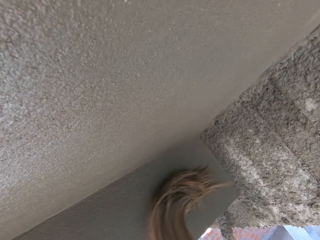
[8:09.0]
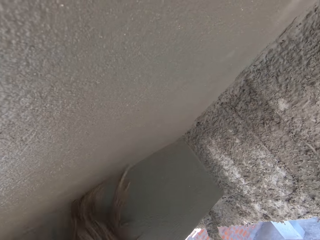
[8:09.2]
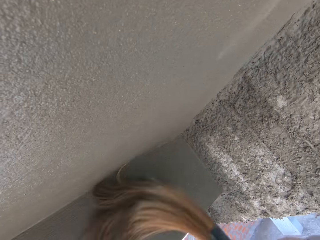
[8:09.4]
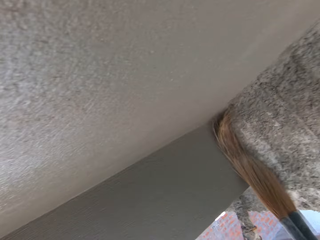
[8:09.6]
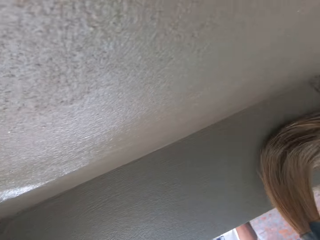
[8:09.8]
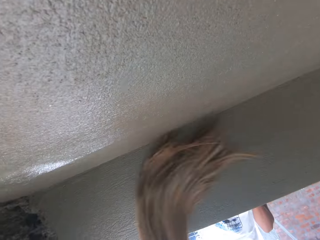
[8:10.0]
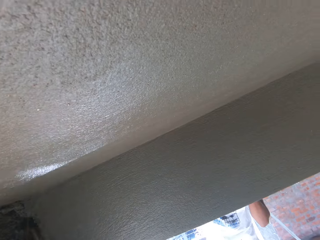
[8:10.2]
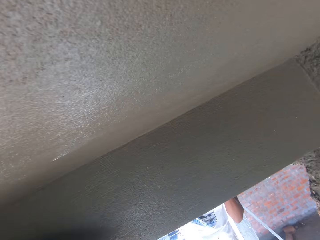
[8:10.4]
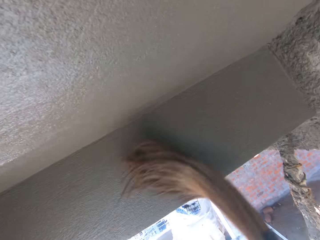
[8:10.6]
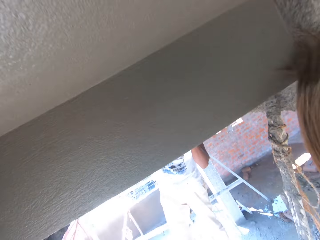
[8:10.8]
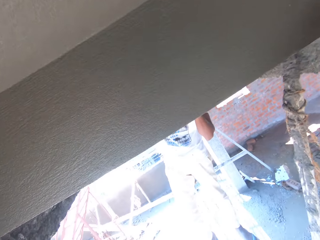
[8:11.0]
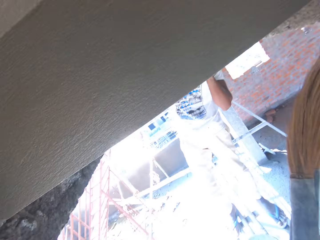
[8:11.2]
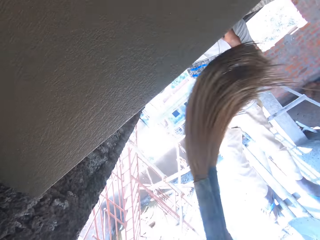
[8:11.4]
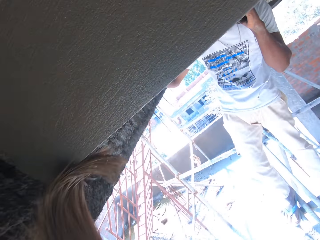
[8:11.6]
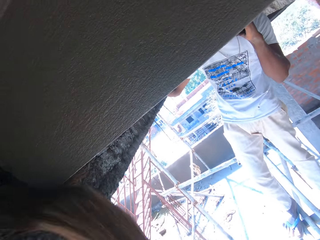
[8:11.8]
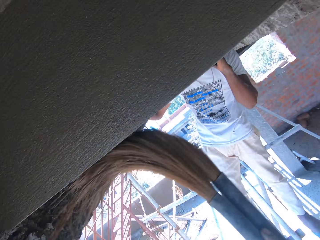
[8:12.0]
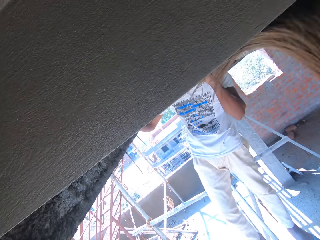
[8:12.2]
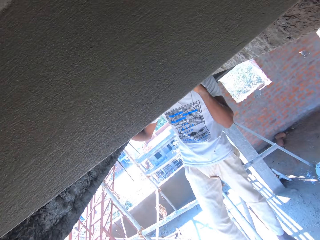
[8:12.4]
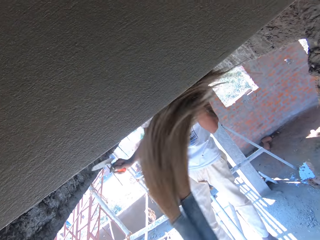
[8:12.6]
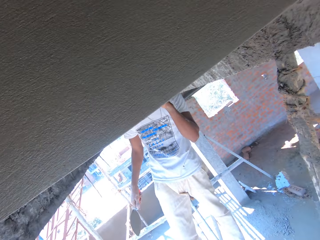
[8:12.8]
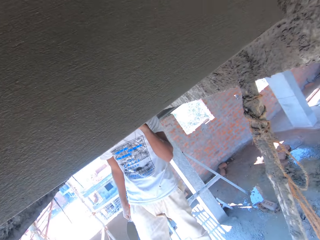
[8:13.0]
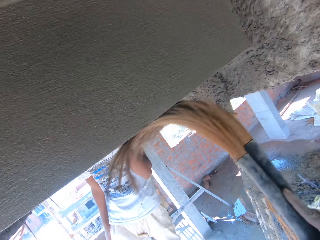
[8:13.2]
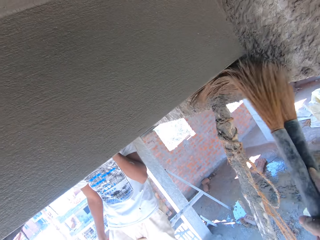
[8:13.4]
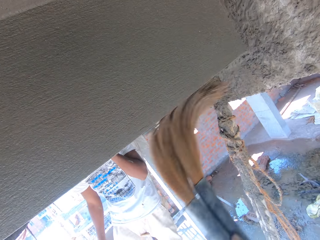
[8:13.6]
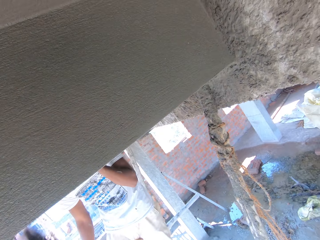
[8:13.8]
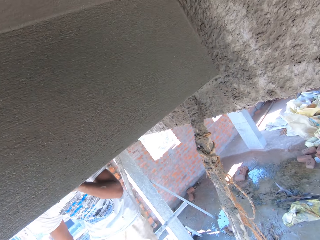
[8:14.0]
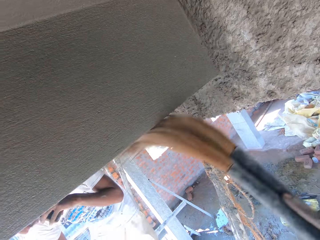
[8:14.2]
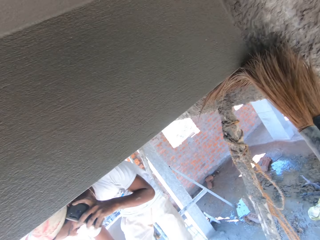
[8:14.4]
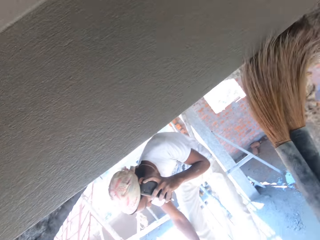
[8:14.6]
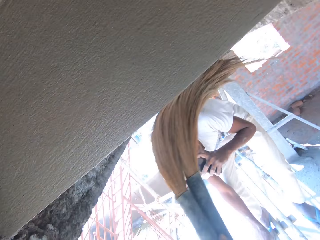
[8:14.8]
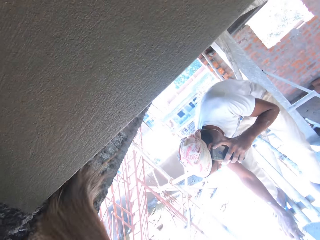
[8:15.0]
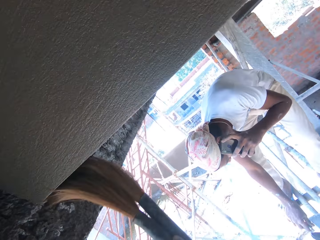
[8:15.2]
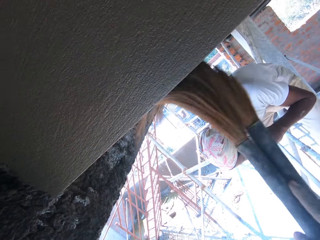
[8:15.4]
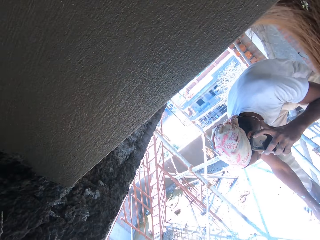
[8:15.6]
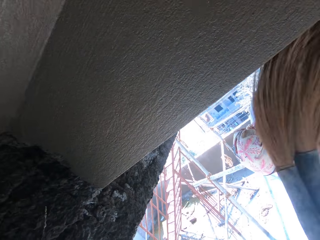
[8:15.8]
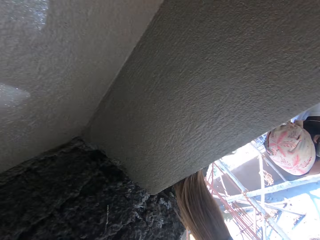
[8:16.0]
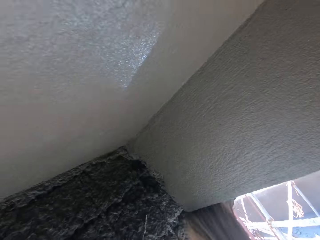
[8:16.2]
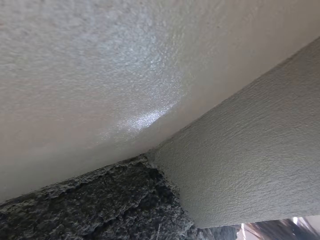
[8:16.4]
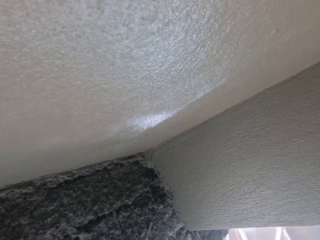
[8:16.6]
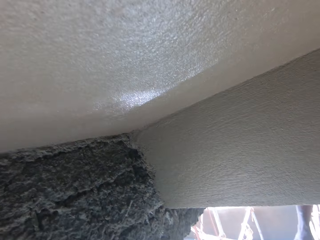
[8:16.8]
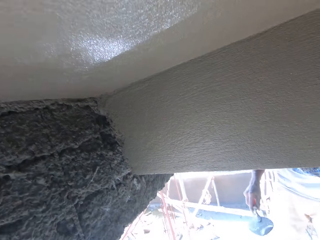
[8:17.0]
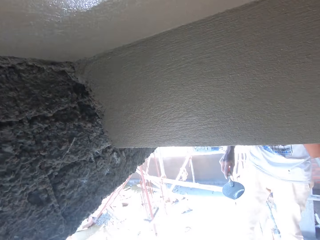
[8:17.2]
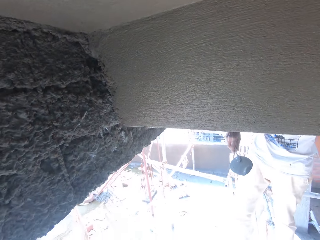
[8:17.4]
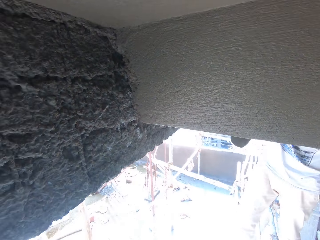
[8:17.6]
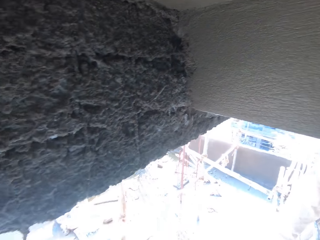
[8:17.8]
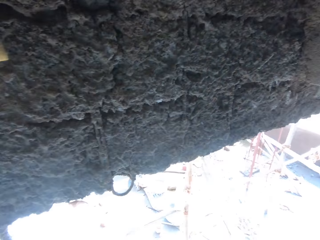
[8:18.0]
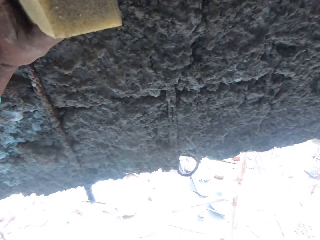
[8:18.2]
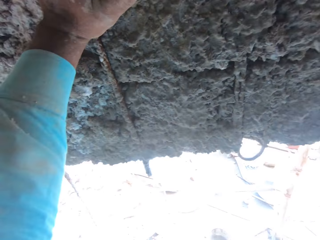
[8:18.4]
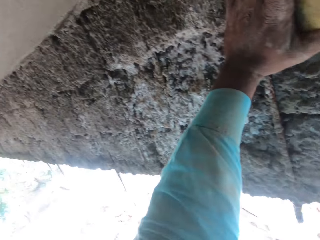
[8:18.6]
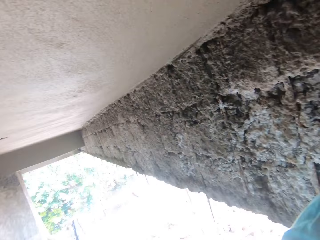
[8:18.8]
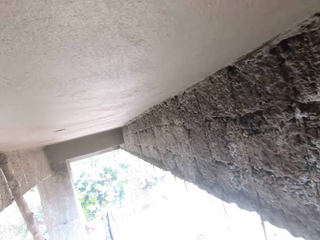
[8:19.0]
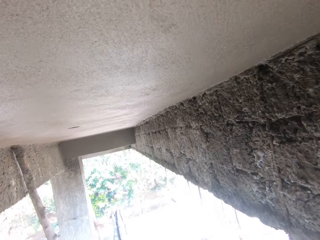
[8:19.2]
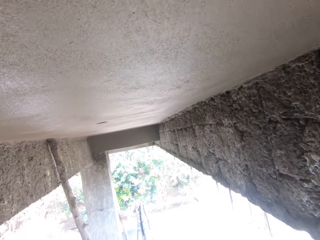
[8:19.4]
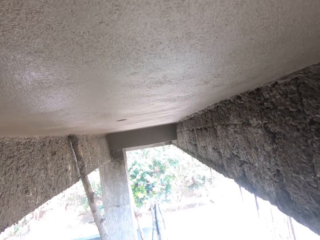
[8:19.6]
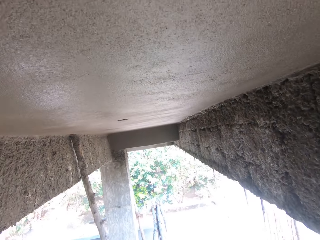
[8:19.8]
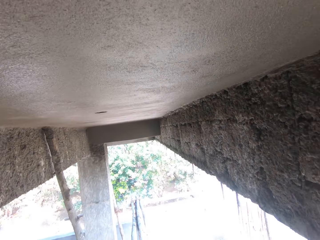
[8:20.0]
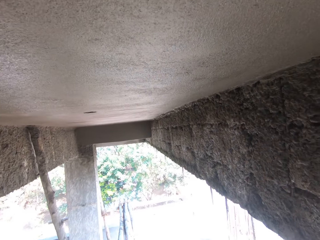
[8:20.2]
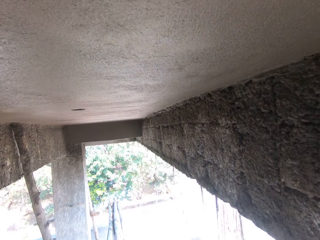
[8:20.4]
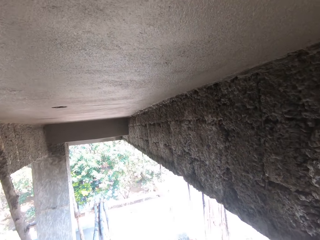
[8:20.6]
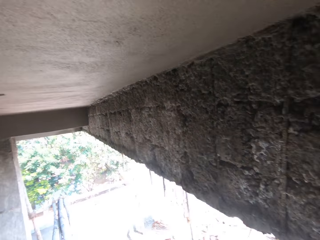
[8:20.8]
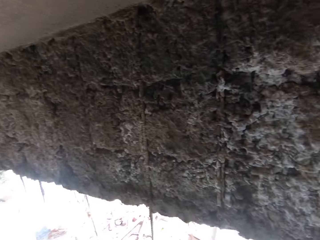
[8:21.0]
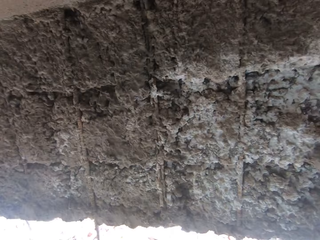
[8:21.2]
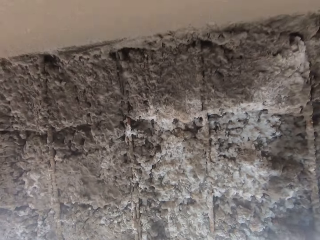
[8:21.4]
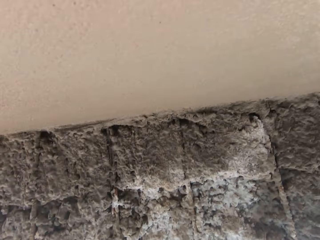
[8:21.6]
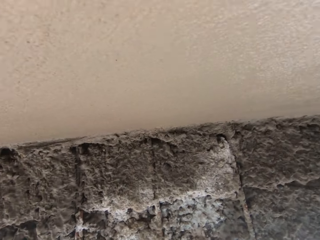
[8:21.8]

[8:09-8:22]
The camera wearer looks around.

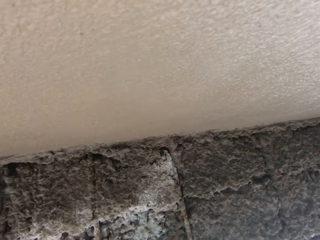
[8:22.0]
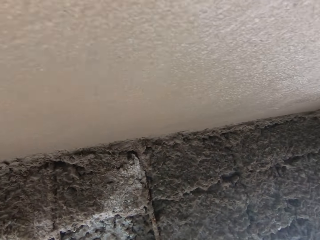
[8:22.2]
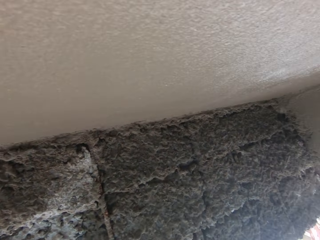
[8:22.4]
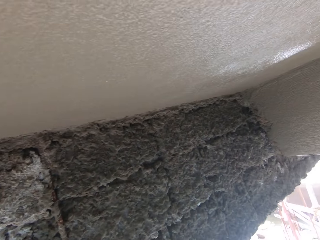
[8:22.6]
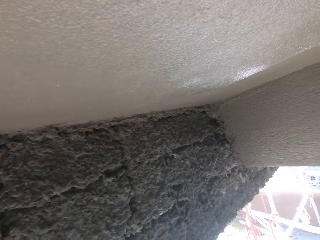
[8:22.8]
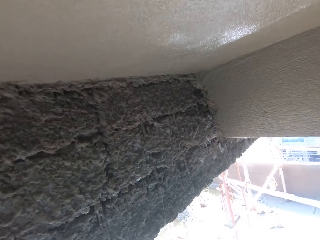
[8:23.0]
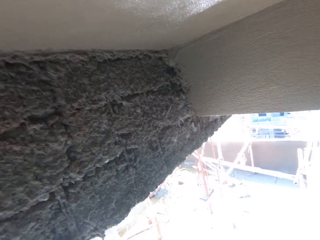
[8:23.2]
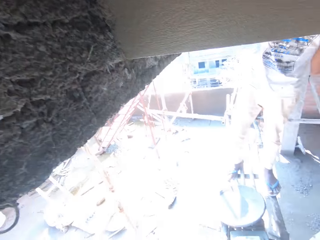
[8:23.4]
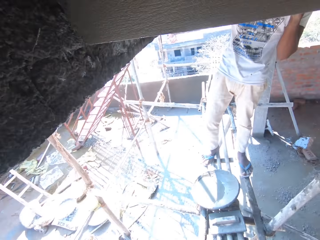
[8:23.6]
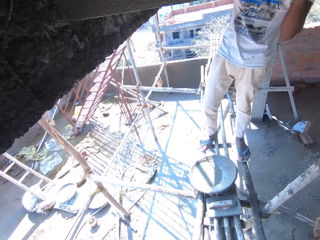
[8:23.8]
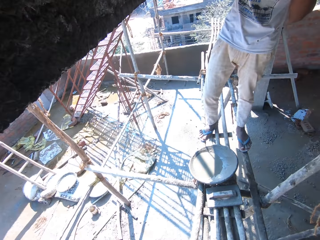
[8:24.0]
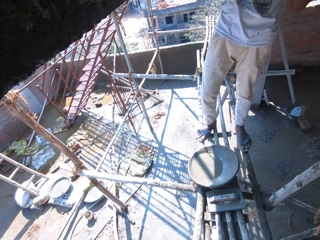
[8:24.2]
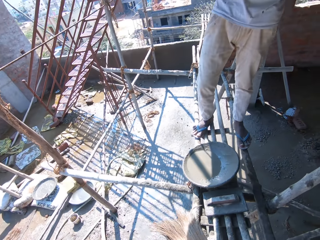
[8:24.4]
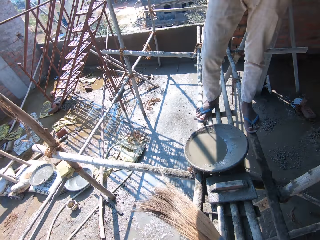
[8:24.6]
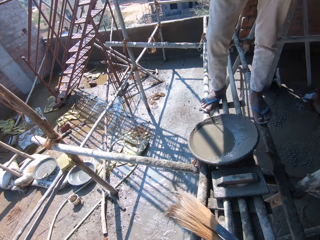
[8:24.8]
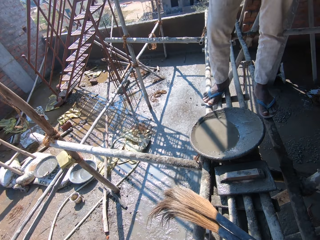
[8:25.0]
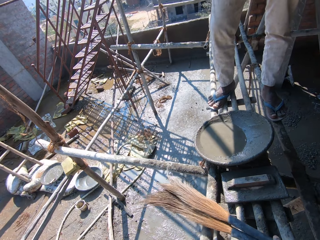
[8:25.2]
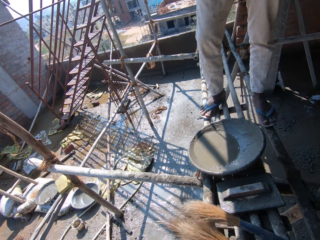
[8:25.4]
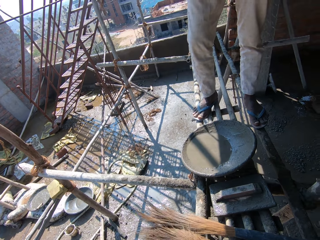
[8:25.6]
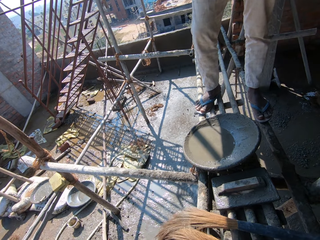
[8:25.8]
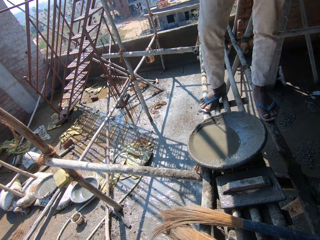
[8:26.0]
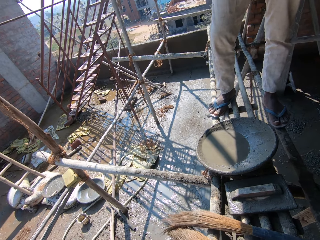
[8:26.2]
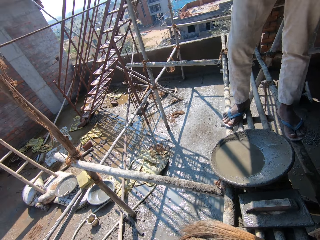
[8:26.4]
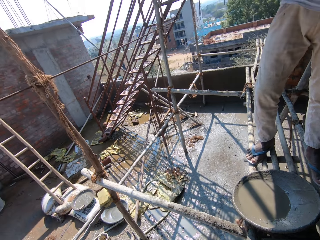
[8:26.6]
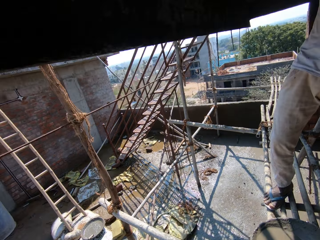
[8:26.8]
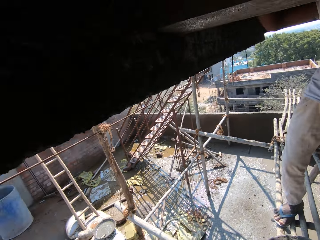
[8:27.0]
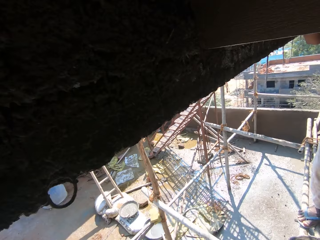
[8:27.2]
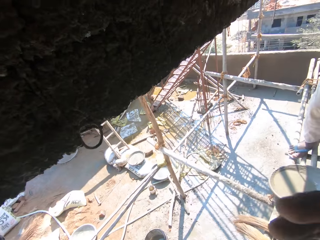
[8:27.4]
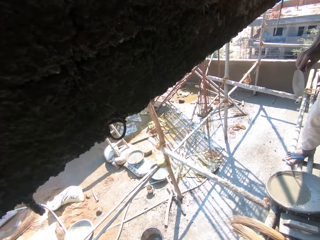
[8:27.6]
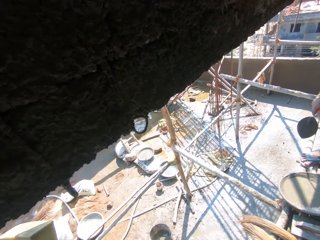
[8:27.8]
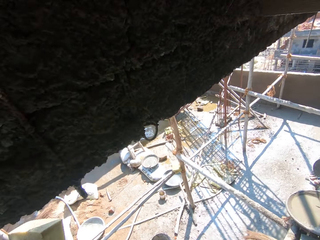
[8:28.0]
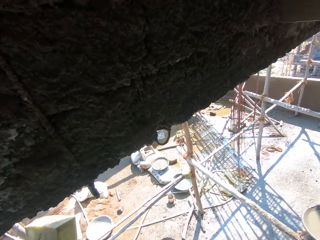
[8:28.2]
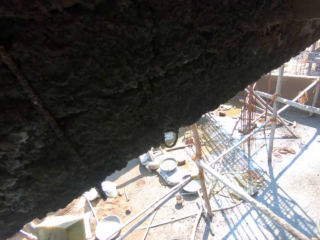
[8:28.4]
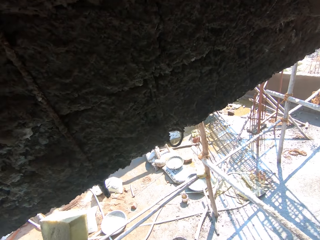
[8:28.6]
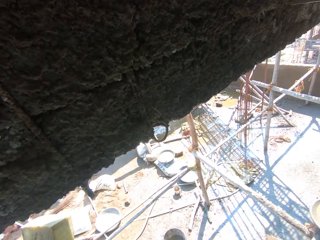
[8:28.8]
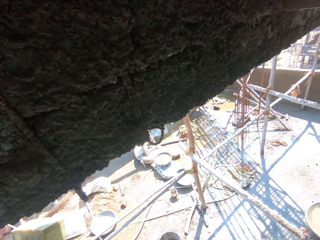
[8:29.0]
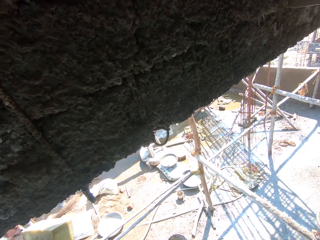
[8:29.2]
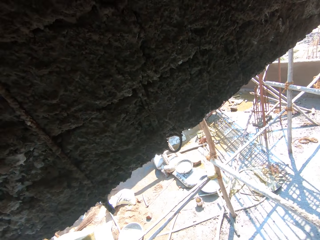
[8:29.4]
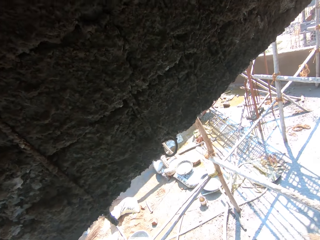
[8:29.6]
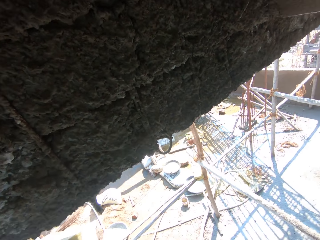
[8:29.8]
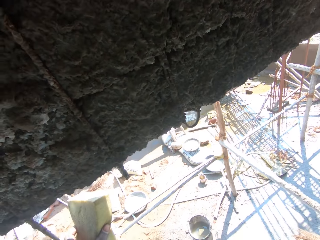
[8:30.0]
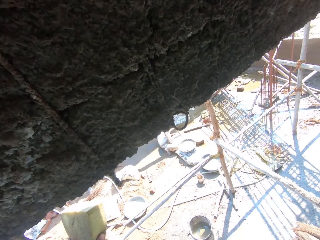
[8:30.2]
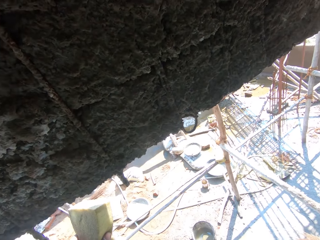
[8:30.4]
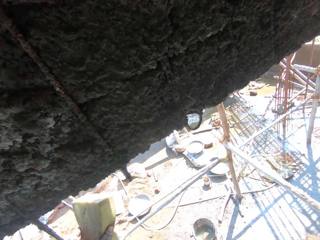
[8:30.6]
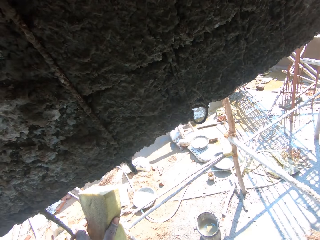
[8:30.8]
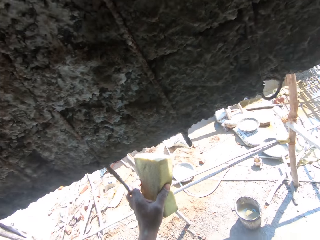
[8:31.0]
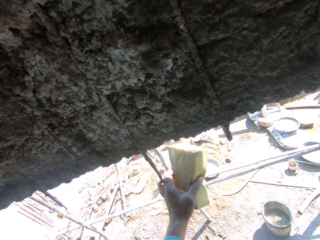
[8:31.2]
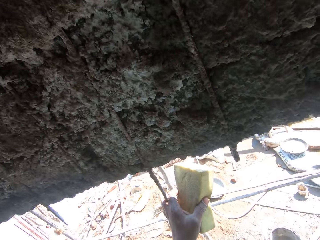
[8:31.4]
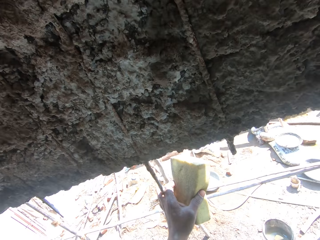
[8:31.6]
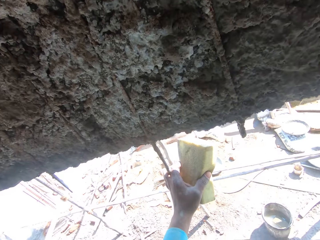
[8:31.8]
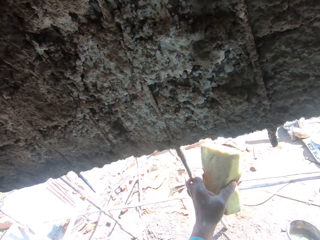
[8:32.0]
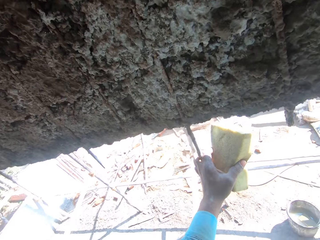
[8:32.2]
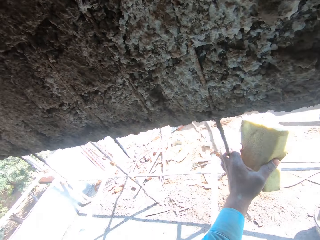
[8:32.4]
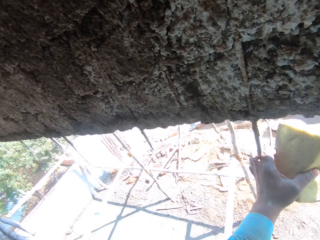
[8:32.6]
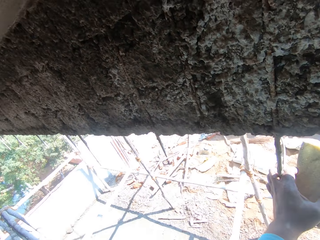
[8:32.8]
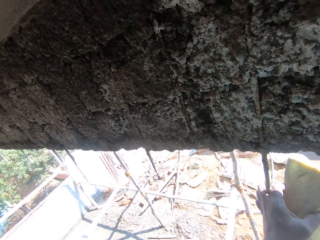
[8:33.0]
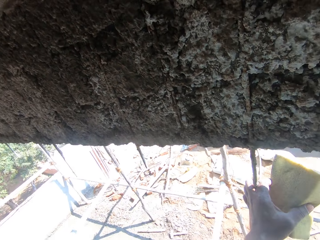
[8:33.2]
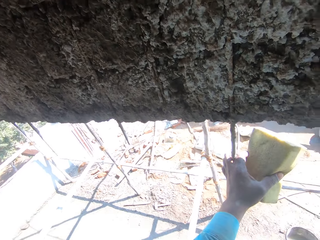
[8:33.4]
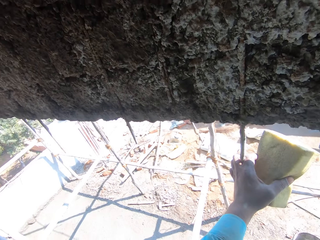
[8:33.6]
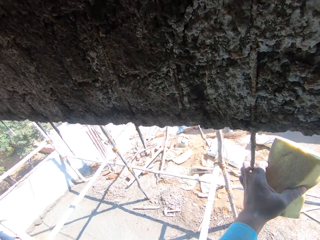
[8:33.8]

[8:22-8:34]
The camera wearer puts the broom on a stand. They look around.
